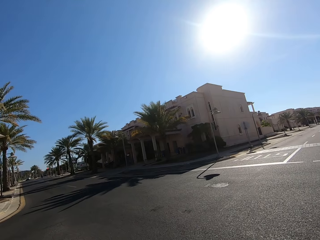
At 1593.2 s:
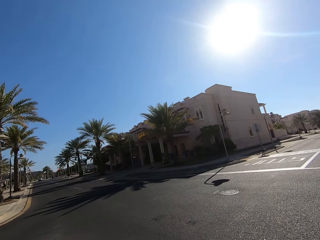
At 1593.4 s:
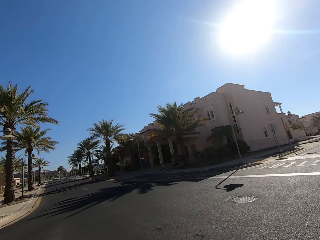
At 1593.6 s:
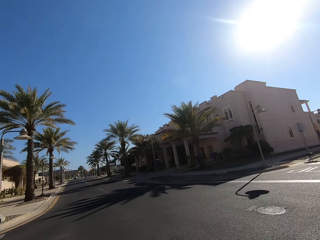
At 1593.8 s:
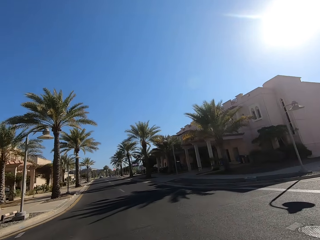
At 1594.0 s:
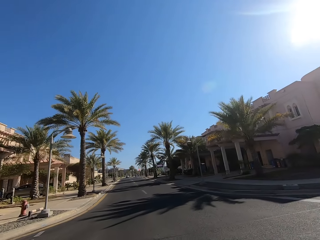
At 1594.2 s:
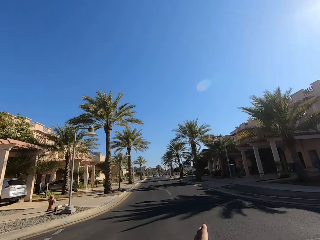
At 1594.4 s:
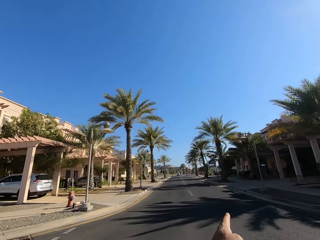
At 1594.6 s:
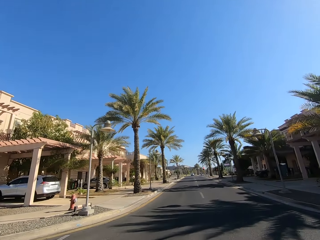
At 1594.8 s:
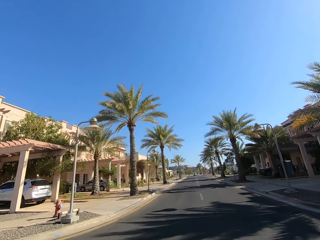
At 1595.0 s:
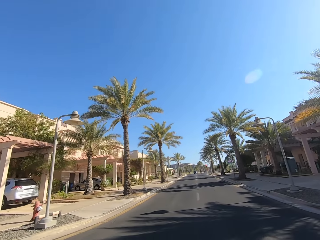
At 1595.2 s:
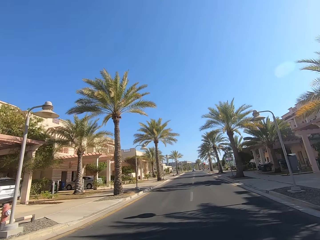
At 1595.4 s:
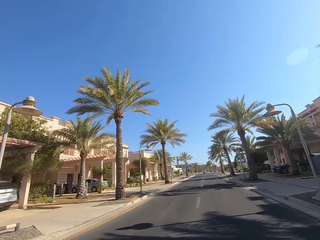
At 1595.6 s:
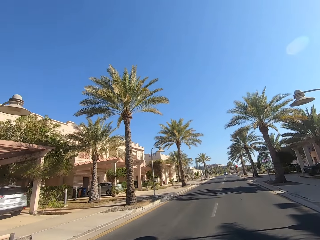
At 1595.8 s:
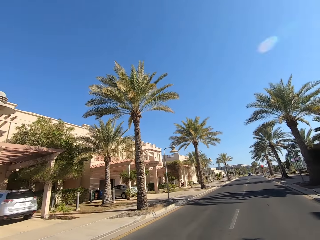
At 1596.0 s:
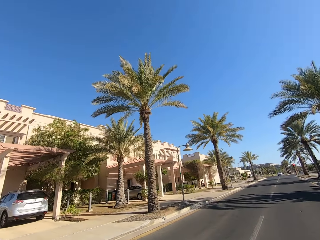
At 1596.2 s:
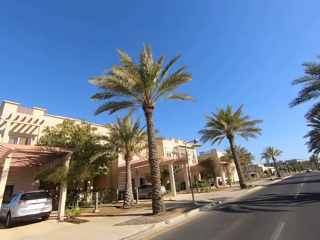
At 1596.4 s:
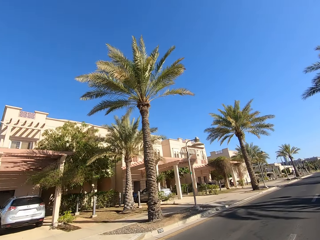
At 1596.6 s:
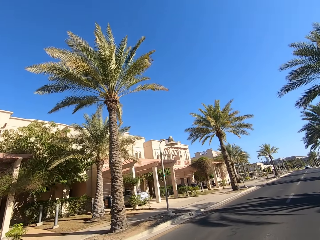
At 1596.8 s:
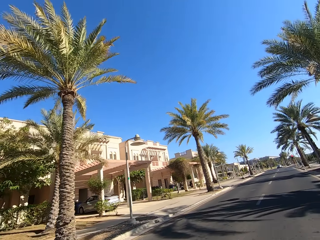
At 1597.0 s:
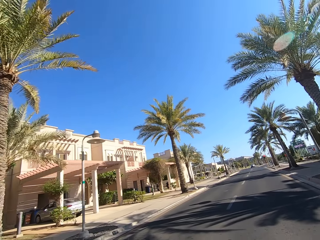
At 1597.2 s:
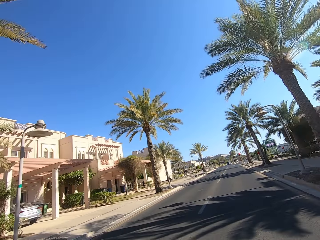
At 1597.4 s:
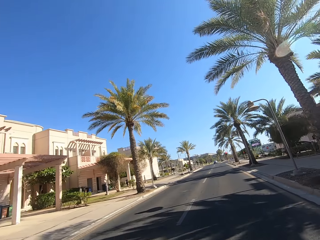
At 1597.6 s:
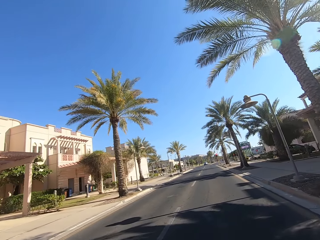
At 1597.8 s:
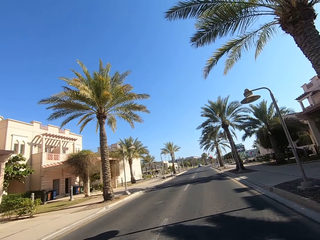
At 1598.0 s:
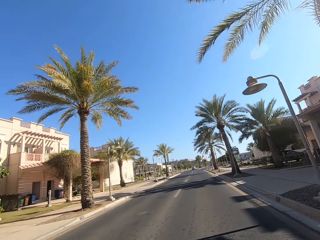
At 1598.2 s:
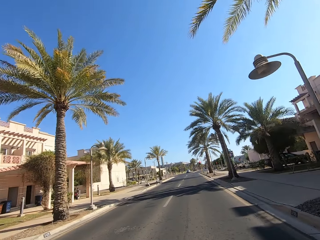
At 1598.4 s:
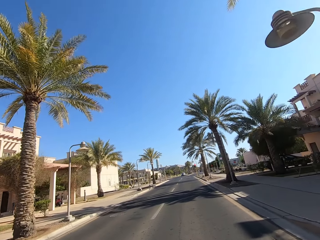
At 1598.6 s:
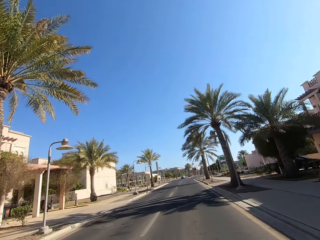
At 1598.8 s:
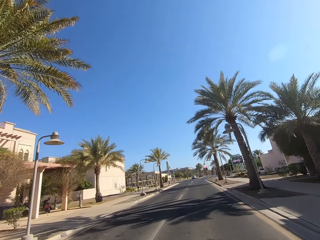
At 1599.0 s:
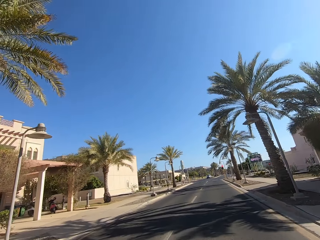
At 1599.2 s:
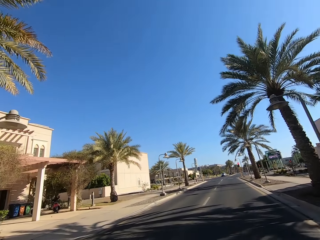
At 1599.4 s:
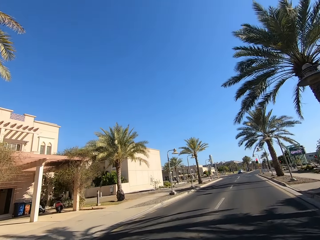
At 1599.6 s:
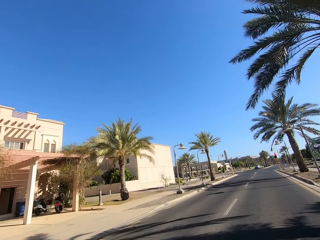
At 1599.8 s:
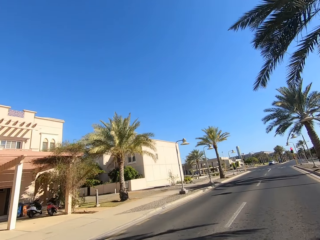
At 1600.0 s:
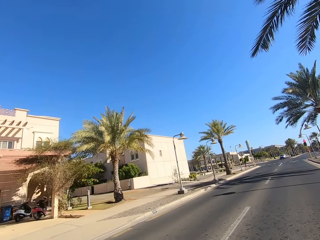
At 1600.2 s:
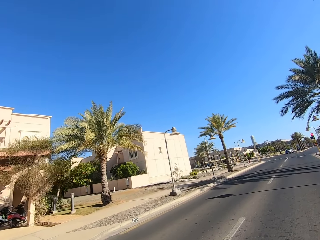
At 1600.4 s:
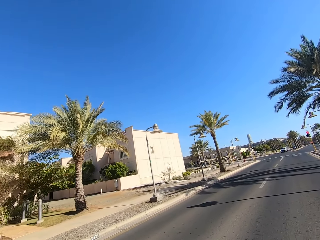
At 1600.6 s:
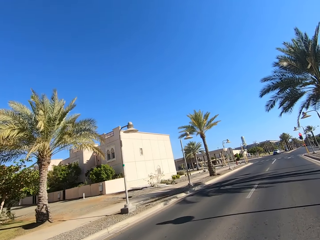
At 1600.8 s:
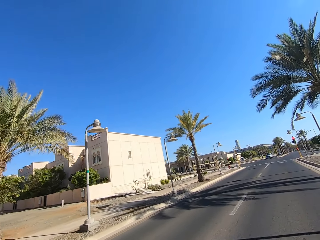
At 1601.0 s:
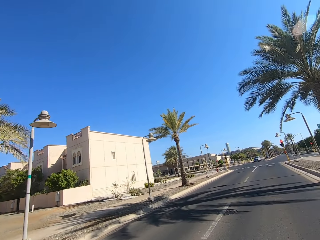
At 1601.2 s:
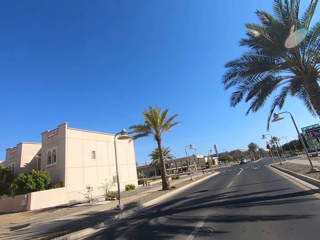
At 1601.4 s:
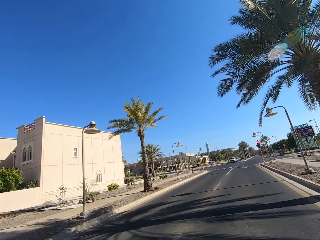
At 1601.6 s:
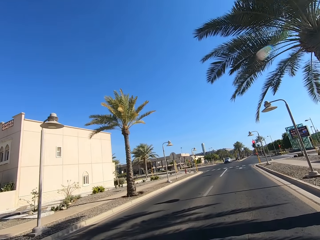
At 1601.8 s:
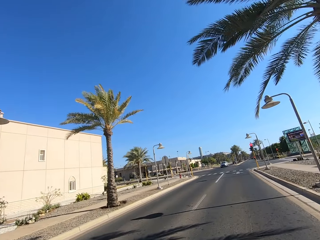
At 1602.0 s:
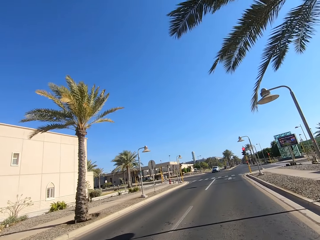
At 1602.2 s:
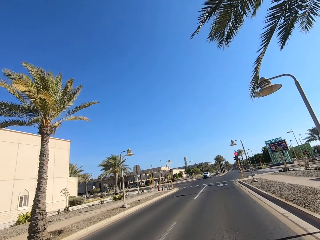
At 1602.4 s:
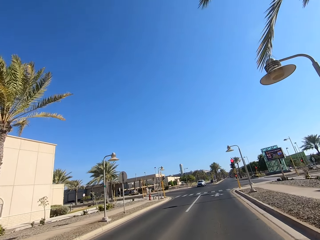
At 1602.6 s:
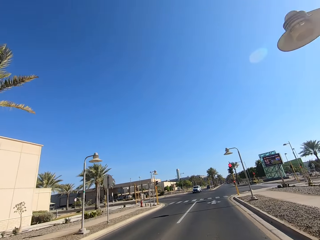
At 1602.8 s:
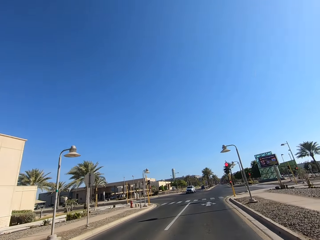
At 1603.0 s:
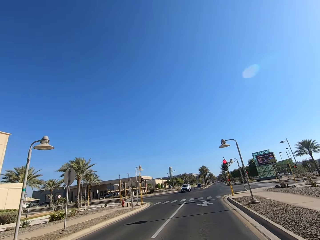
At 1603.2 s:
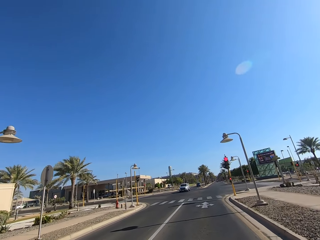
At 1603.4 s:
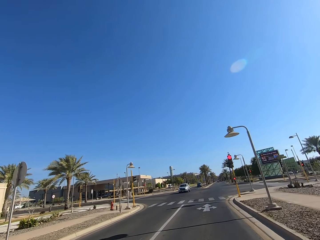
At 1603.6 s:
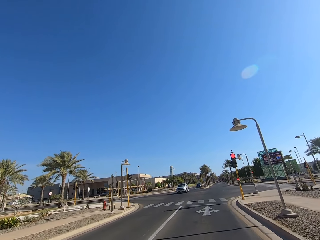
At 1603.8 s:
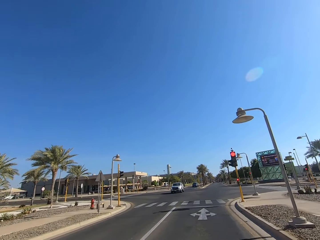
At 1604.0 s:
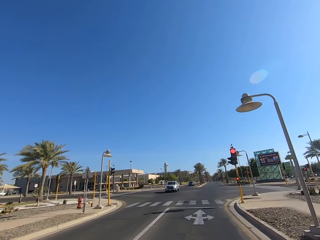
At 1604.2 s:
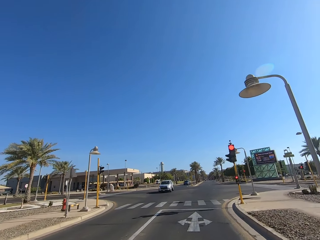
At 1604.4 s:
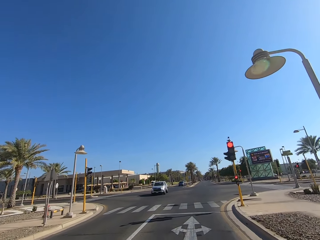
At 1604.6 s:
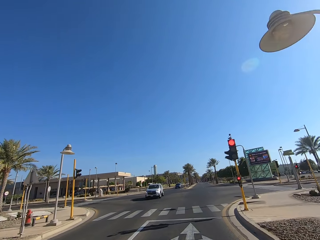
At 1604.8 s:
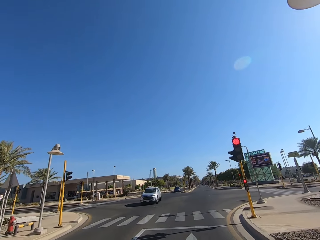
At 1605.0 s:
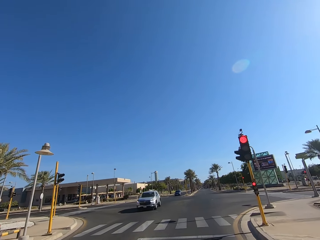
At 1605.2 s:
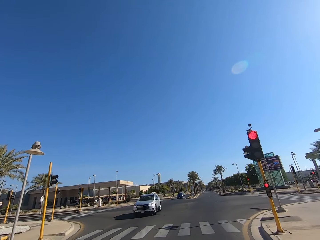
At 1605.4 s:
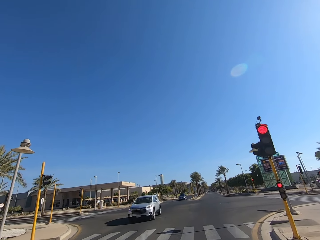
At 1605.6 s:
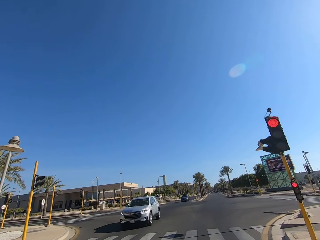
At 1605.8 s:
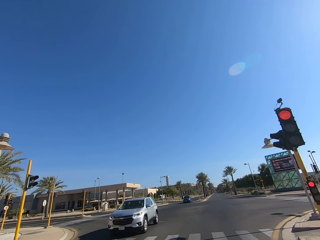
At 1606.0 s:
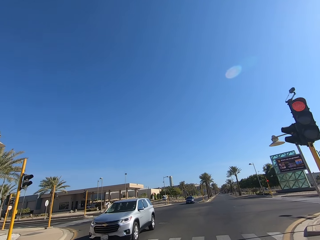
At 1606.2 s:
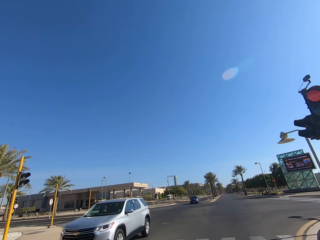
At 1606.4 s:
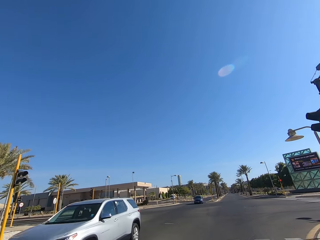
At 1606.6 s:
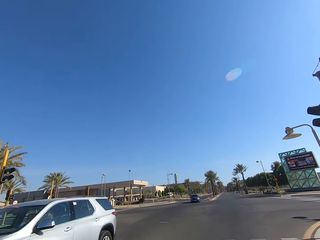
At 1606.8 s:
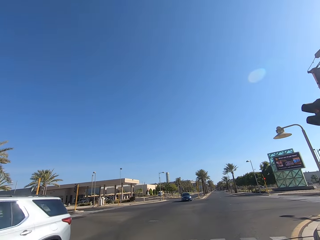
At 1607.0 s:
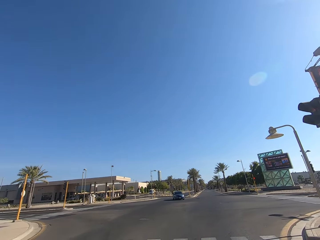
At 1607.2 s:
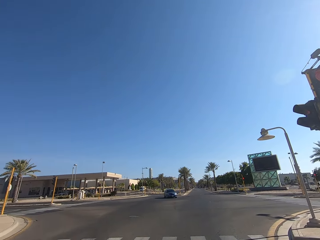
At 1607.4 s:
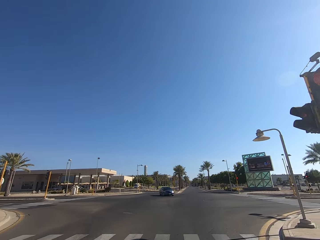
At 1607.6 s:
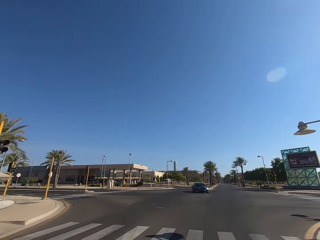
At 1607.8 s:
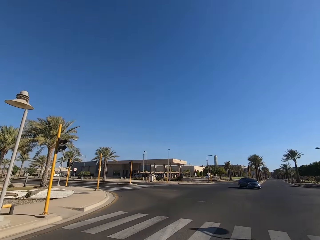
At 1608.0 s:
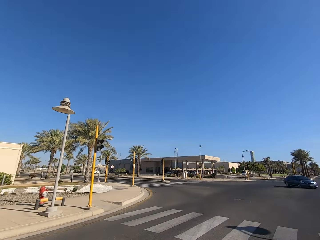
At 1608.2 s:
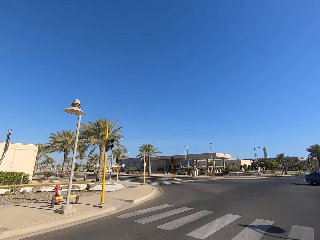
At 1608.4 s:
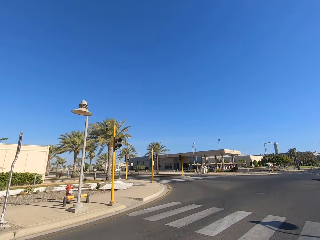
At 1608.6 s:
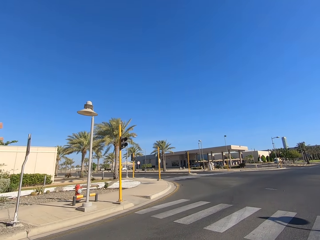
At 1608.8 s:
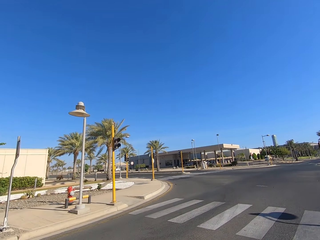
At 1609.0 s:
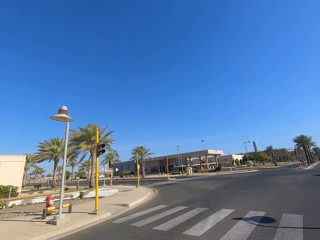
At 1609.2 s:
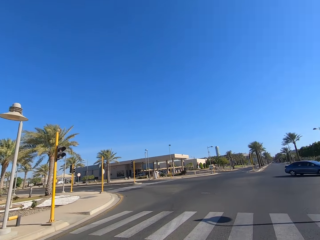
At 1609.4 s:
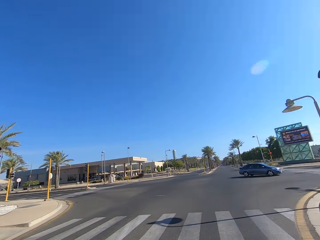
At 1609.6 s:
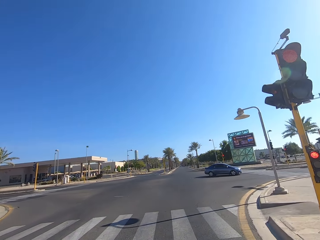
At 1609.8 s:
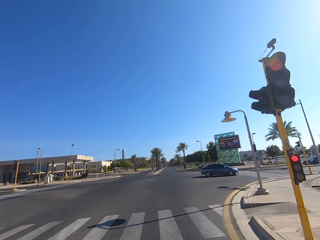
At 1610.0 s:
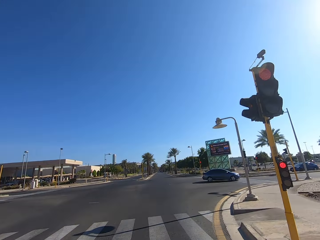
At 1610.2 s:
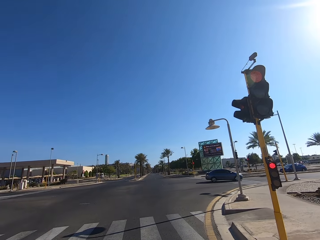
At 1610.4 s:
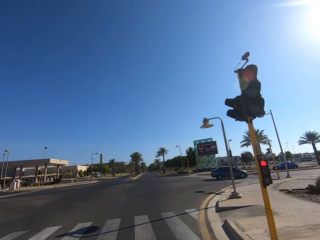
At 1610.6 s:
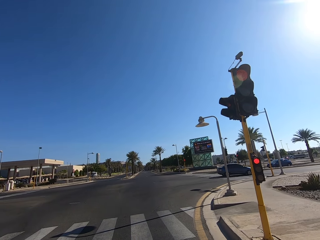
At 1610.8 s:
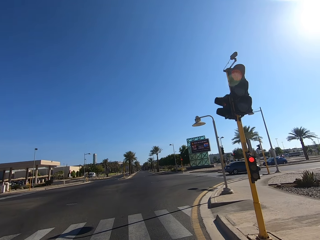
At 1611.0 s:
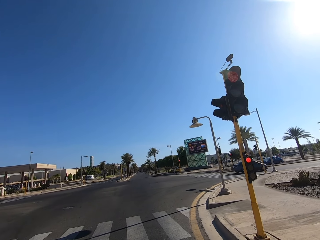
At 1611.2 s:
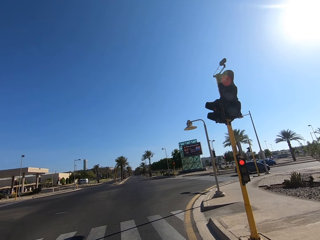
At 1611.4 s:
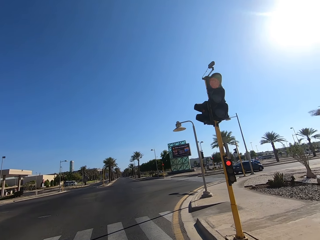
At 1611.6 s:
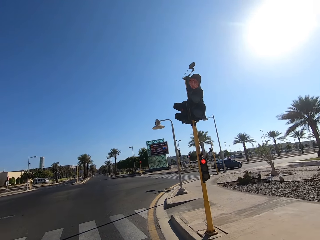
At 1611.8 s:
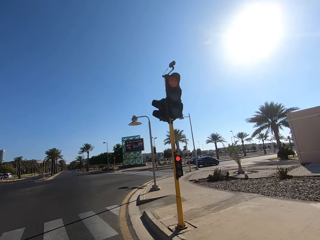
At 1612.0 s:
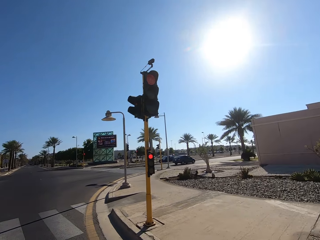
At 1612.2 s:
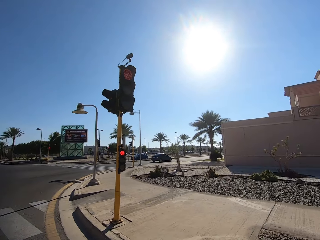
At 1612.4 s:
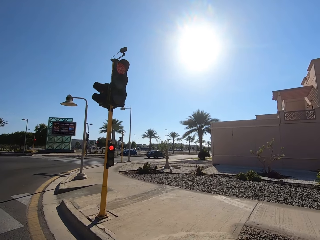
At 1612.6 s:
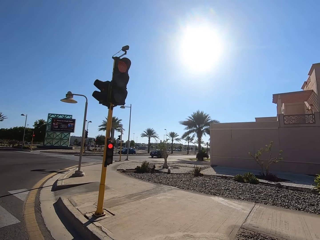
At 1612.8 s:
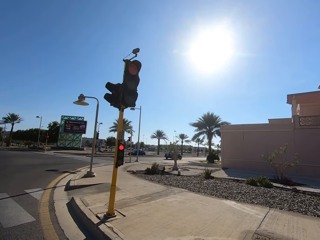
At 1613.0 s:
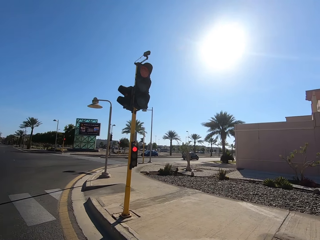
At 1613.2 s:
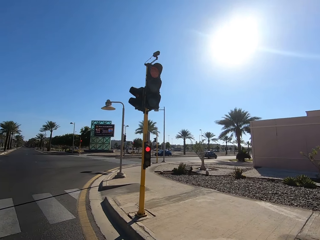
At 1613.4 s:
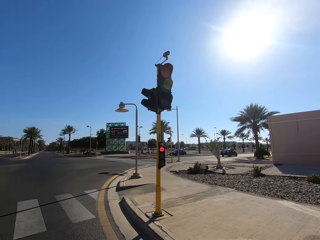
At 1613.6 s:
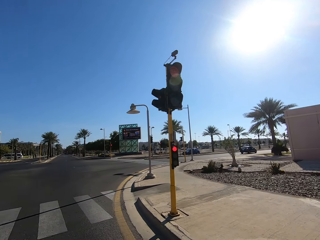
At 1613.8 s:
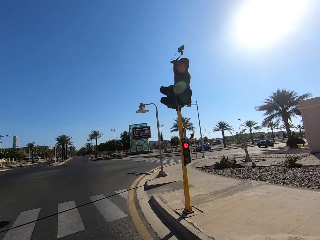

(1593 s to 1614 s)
The camera wearer rides a motorcycle on the road. They look around.
